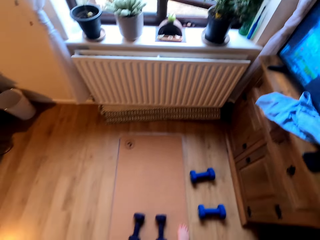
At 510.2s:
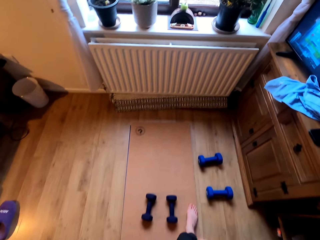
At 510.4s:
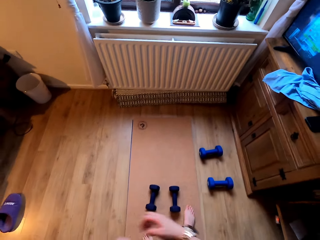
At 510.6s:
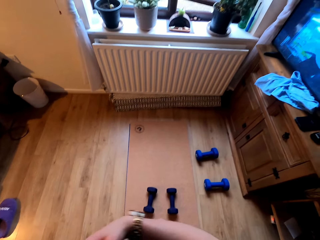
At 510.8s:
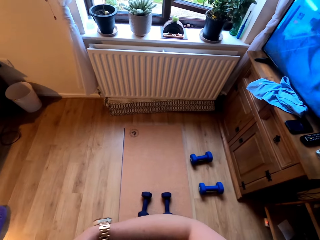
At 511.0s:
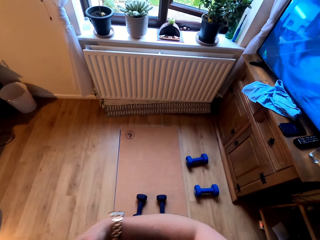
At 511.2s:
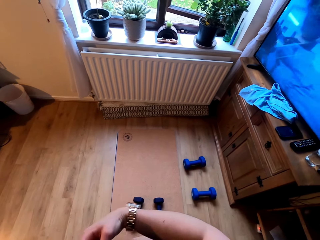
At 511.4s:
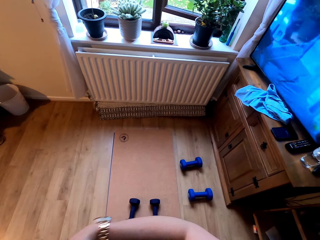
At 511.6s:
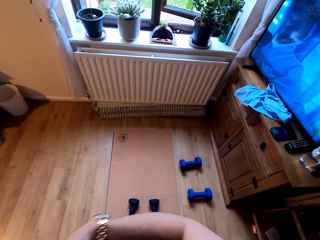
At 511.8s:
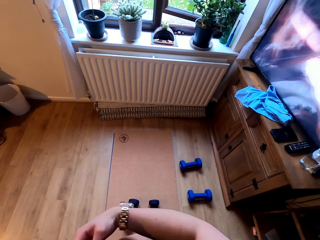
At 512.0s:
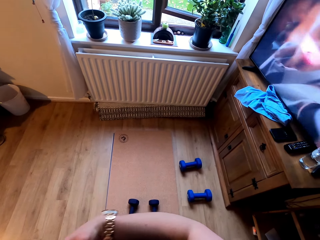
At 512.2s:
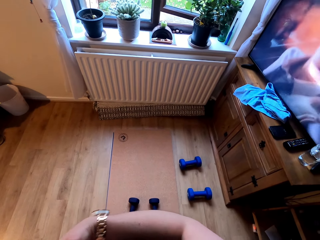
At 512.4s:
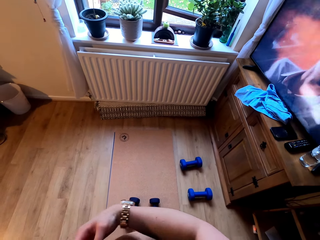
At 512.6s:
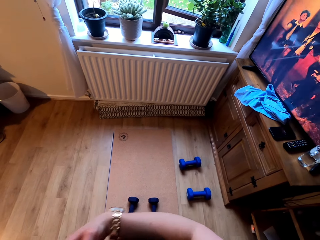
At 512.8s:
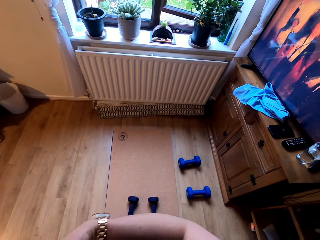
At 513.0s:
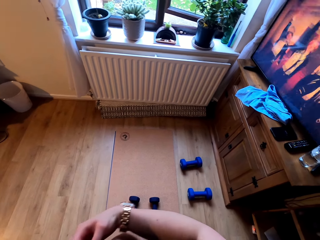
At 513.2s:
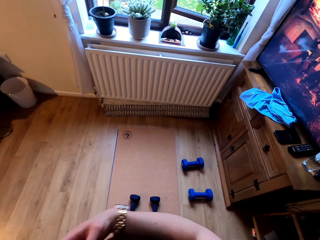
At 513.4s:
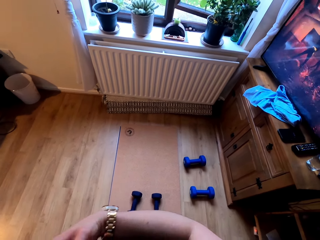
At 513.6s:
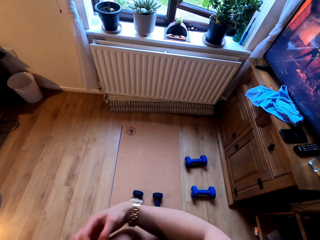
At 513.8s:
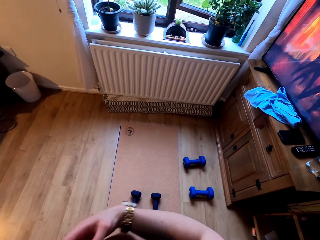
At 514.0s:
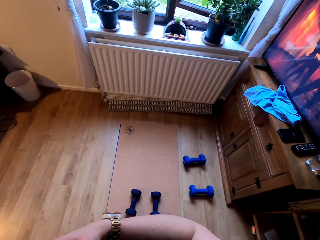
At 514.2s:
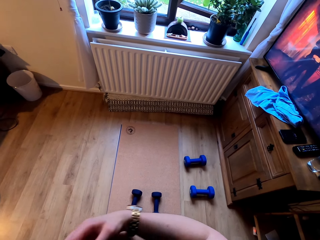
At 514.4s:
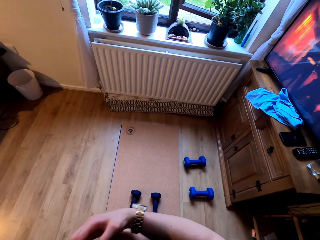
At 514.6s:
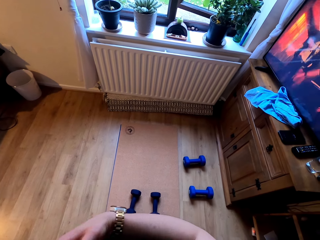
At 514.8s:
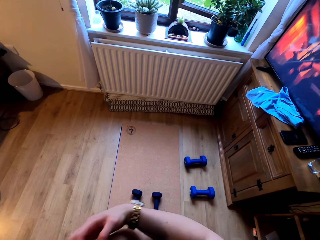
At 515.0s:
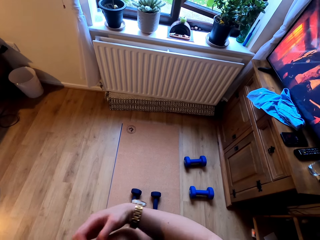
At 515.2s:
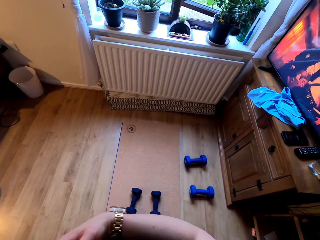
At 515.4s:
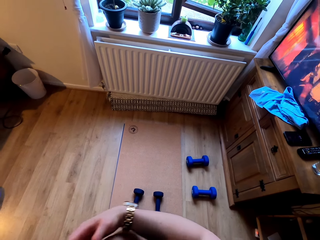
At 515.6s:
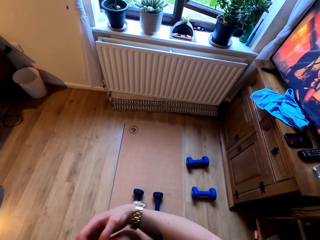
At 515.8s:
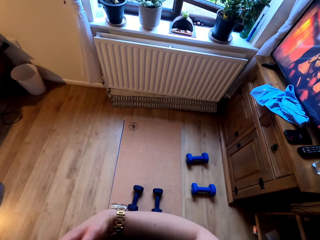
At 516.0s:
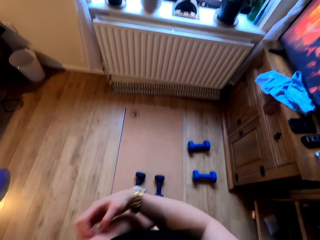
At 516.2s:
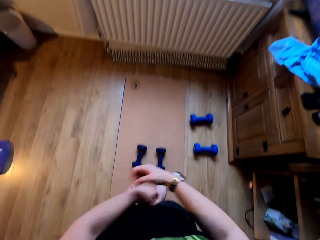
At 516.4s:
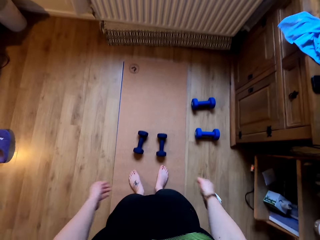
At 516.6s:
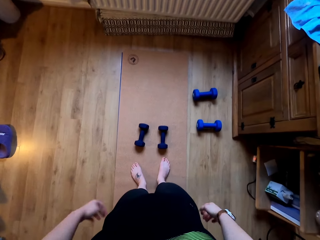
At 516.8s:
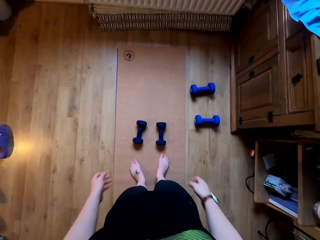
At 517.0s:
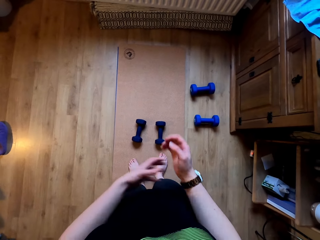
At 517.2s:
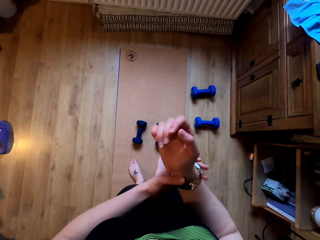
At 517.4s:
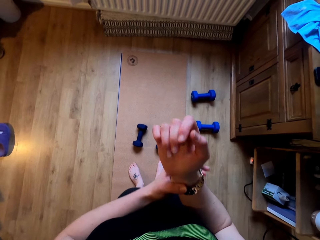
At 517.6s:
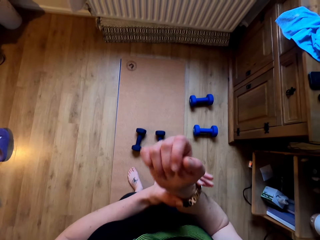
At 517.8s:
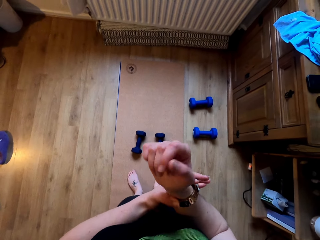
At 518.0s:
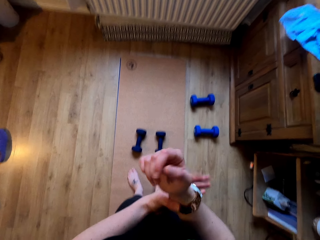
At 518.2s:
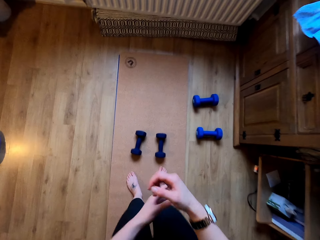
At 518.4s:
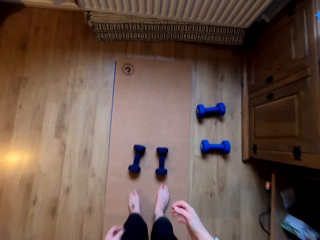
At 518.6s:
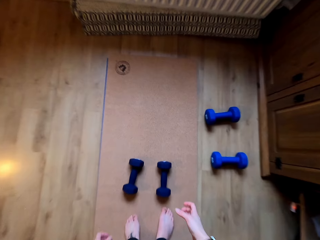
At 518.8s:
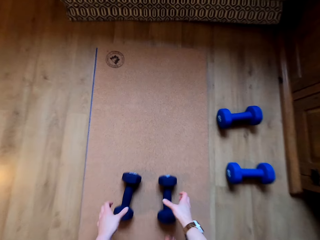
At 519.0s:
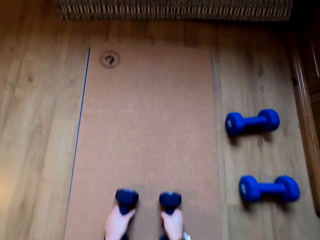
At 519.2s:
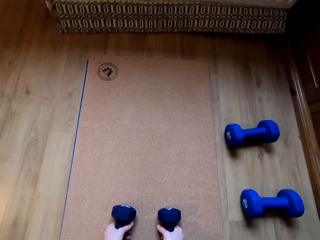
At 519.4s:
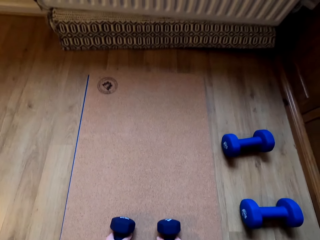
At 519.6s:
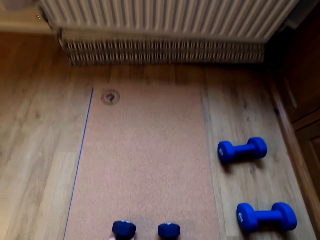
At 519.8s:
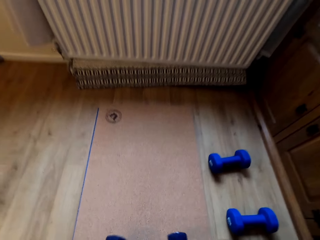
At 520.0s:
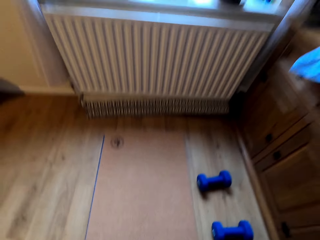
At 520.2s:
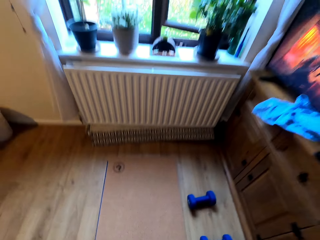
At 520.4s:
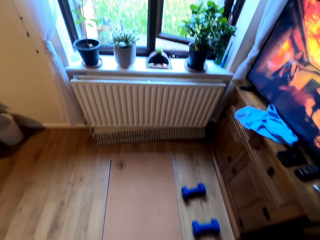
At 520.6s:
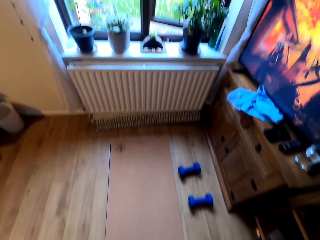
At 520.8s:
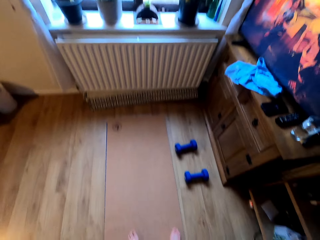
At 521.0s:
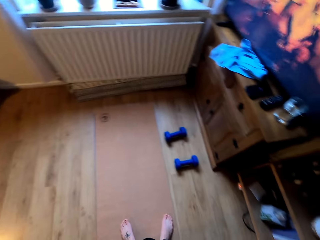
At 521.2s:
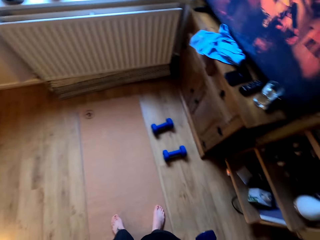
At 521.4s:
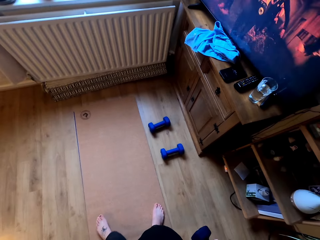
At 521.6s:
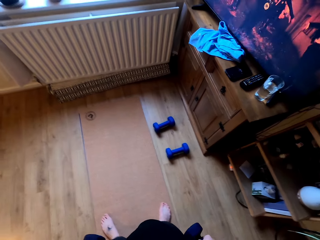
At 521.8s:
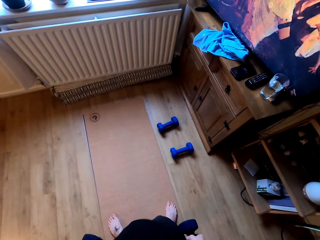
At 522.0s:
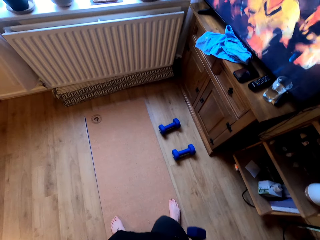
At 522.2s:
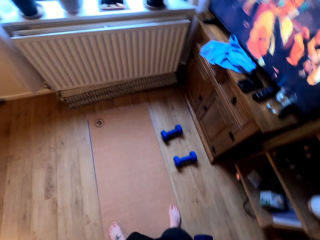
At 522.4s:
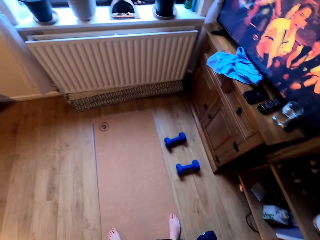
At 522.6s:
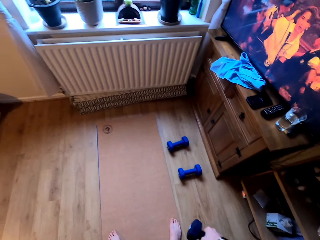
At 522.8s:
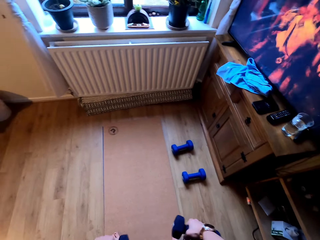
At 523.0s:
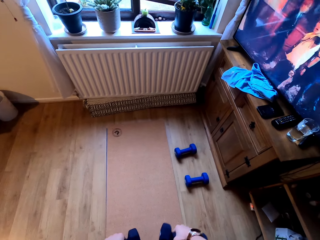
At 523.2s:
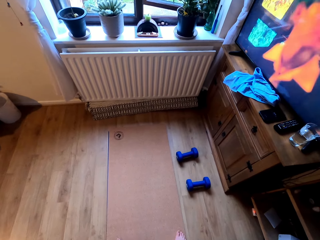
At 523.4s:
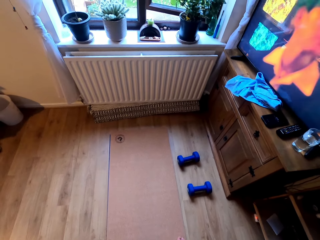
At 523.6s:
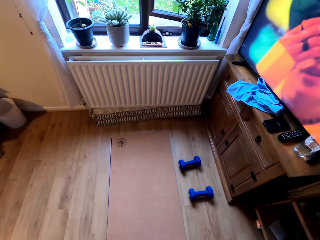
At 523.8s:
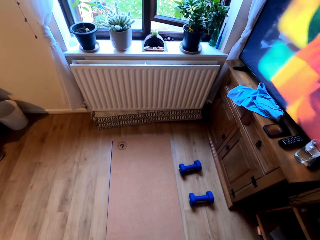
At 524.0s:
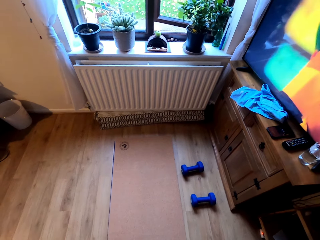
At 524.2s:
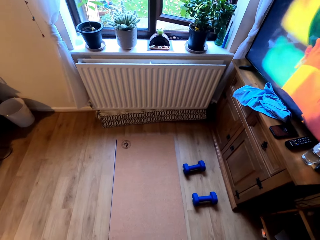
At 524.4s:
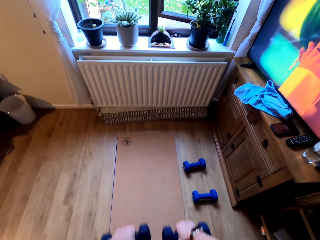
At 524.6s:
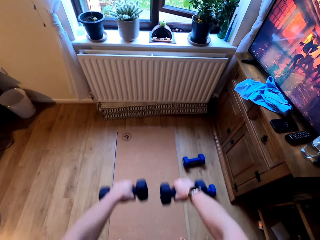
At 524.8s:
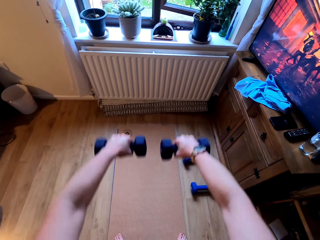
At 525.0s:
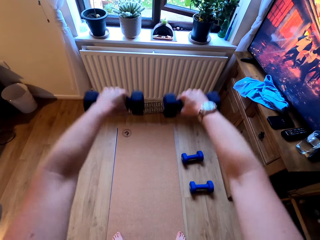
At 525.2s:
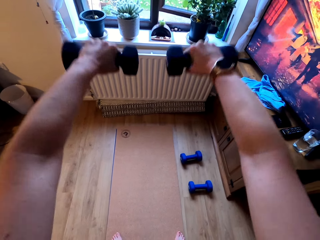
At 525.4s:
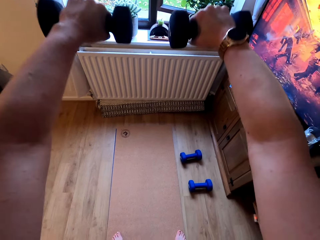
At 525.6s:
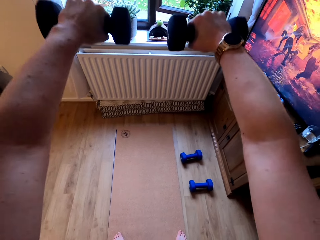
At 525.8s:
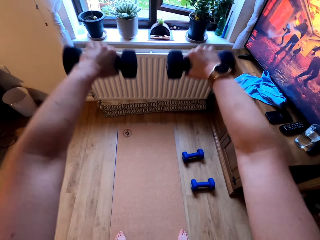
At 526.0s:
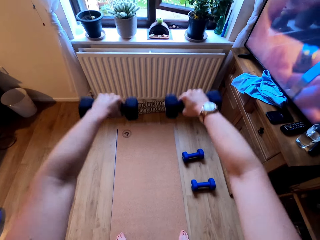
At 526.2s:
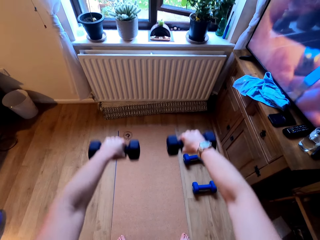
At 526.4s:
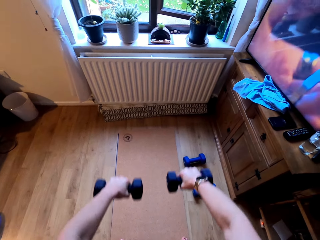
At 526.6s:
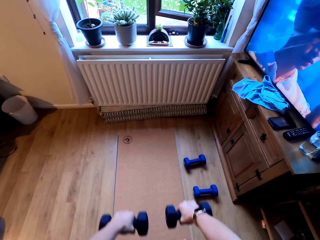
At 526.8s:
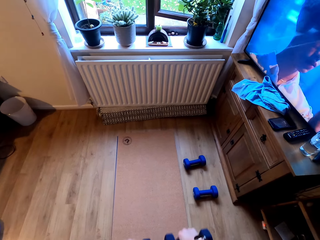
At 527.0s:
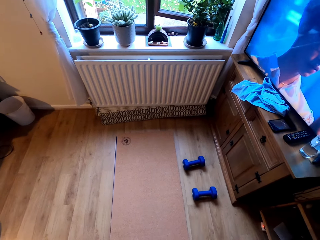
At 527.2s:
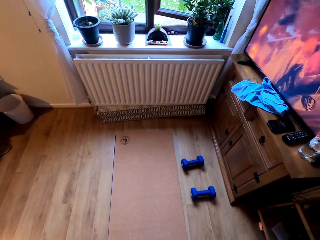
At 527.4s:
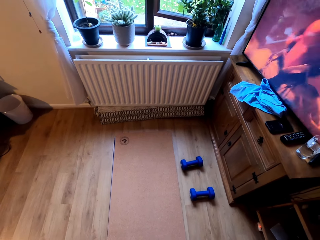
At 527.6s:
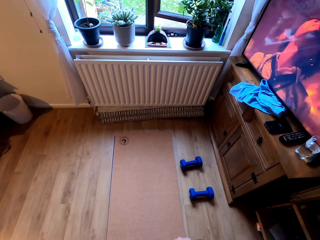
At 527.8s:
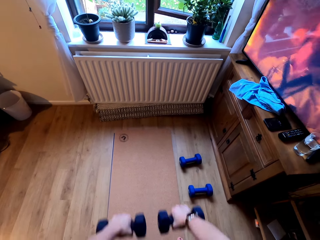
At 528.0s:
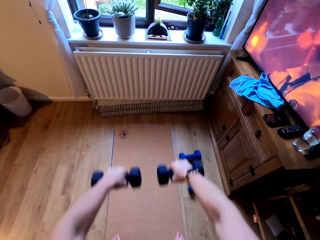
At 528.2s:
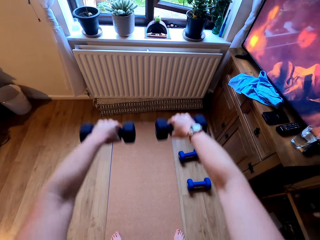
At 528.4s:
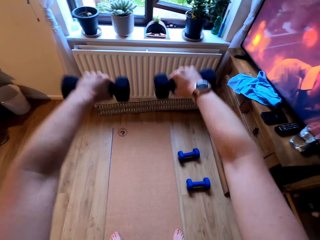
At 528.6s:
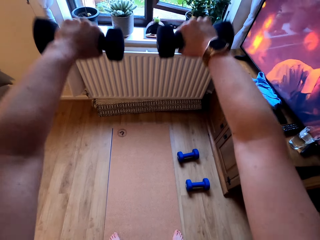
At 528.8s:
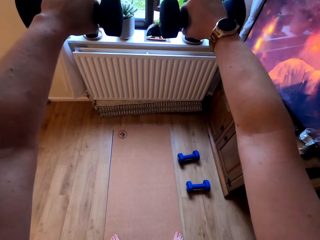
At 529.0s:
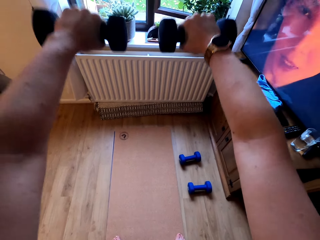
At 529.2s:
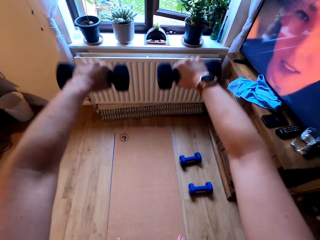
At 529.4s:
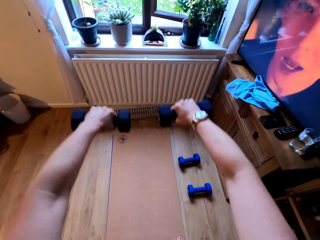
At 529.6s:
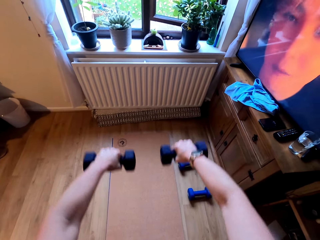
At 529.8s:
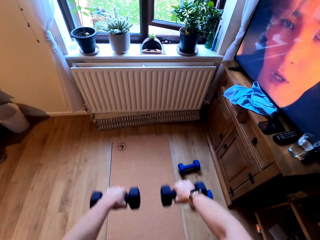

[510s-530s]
The camera wearer scratches a hand. They rub the hand. They adjust the watch. They pick up the dumbbells on the floor. They lift the dumbbells.

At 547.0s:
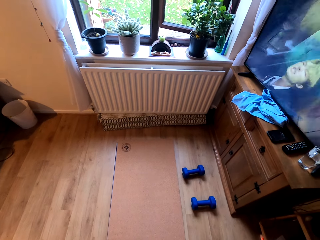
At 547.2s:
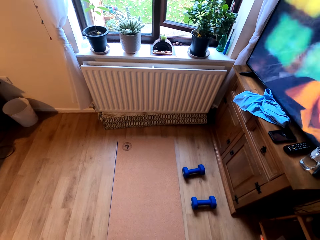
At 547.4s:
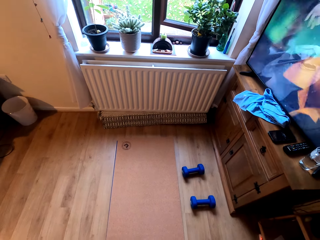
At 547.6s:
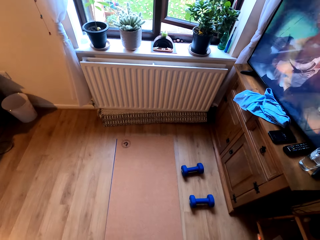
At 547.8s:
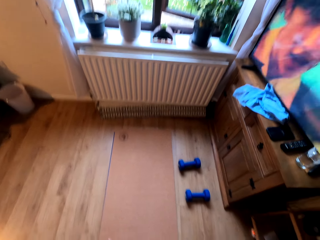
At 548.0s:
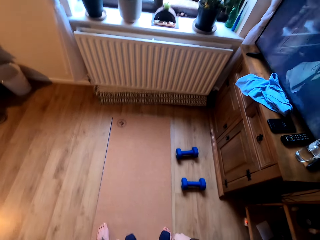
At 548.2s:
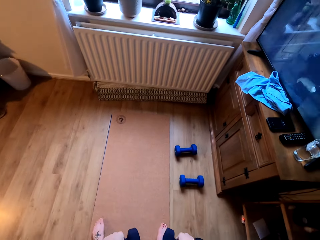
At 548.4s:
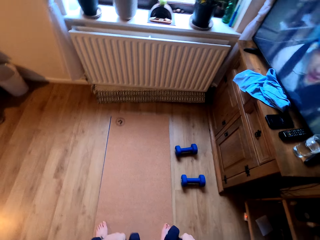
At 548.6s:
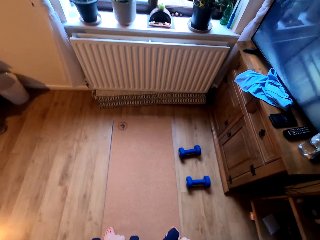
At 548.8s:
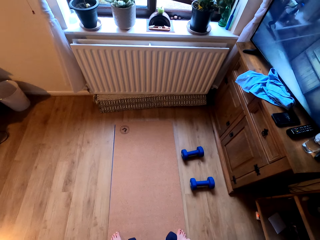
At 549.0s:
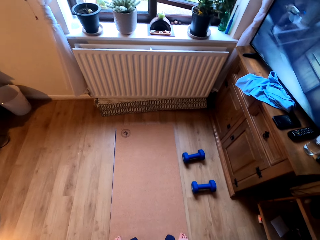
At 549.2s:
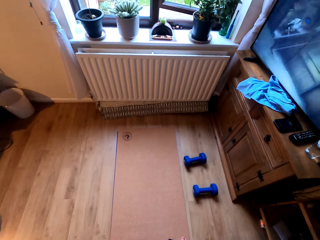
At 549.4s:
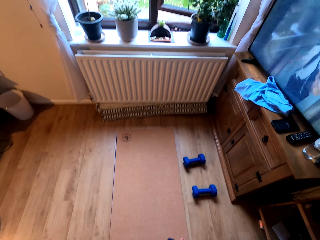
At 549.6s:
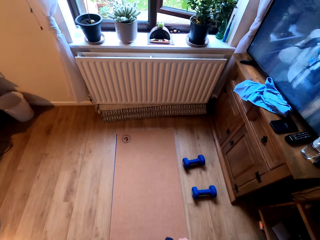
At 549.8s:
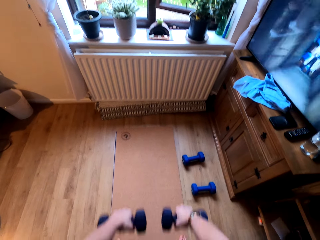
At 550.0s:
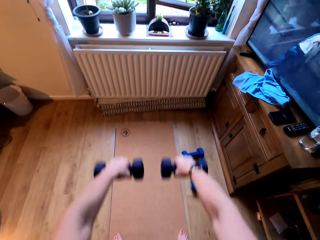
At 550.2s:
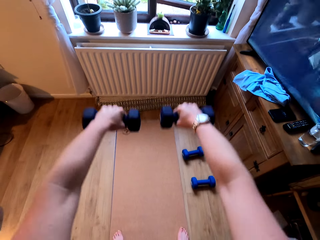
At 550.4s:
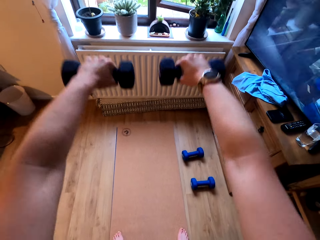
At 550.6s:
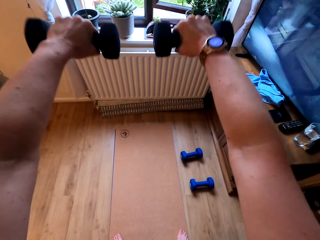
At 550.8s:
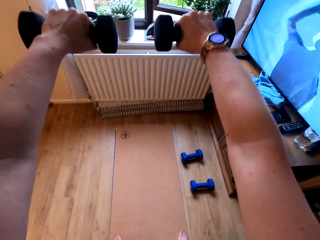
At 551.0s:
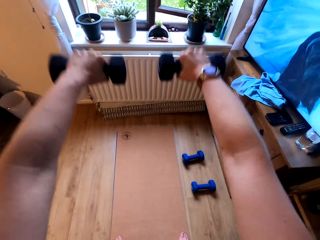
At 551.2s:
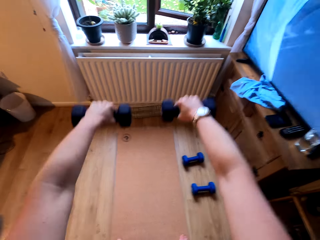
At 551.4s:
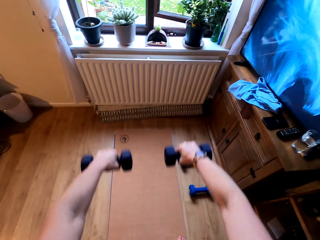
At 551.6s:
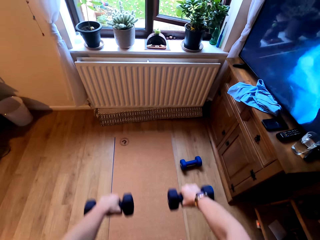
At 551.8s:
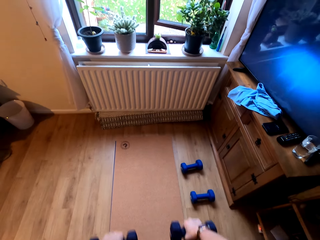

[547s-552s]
The camera wearer straightens the legs. They lift the dumbbells.
